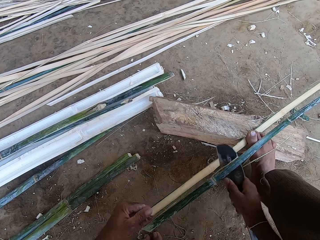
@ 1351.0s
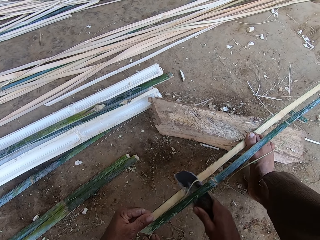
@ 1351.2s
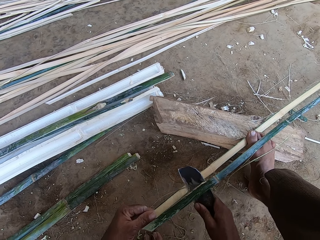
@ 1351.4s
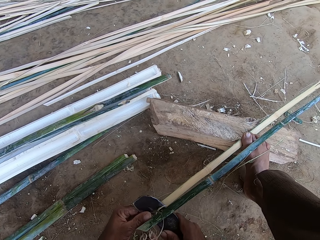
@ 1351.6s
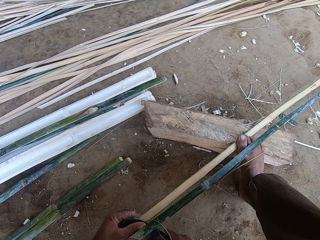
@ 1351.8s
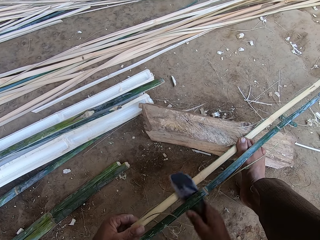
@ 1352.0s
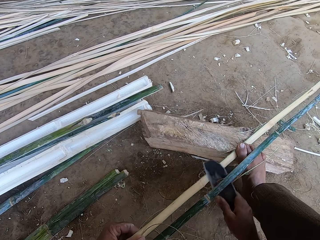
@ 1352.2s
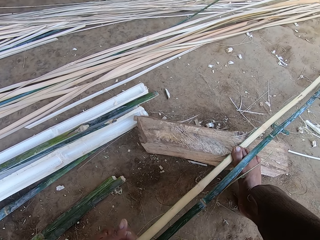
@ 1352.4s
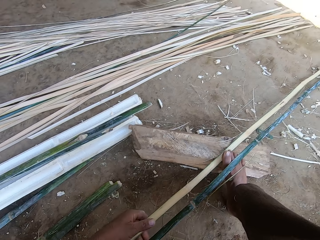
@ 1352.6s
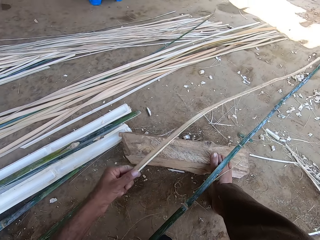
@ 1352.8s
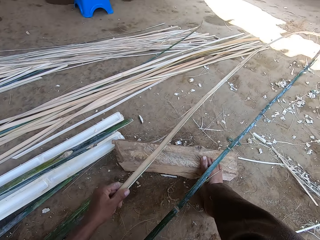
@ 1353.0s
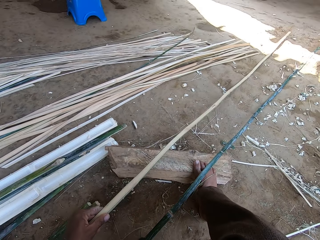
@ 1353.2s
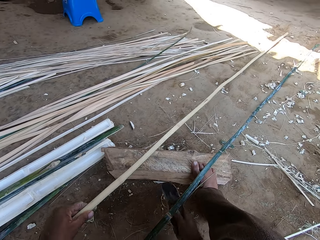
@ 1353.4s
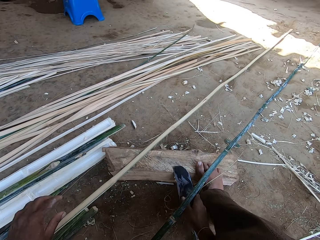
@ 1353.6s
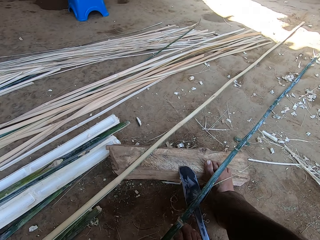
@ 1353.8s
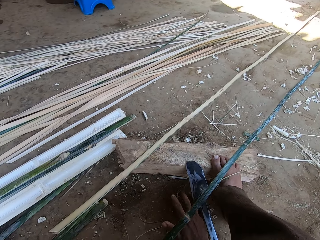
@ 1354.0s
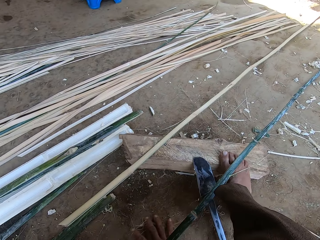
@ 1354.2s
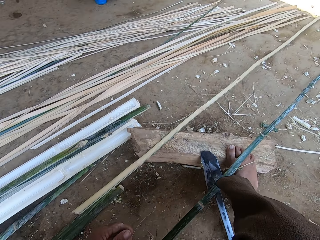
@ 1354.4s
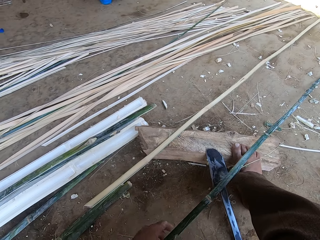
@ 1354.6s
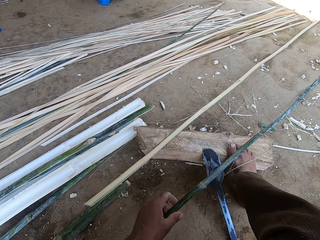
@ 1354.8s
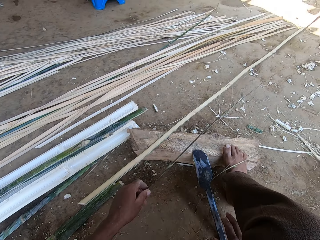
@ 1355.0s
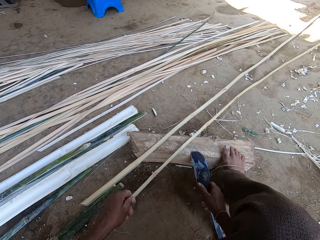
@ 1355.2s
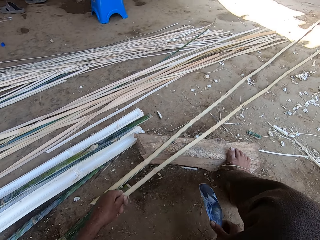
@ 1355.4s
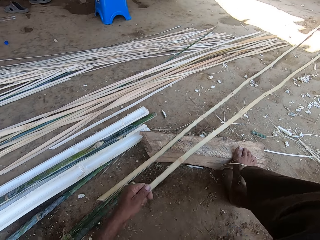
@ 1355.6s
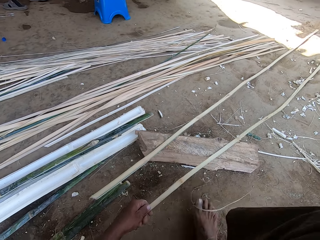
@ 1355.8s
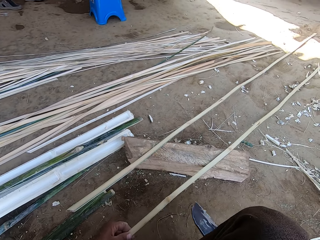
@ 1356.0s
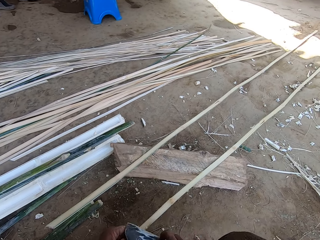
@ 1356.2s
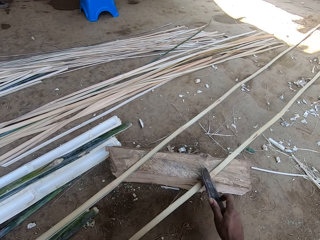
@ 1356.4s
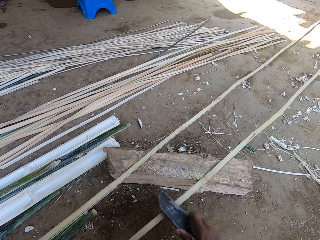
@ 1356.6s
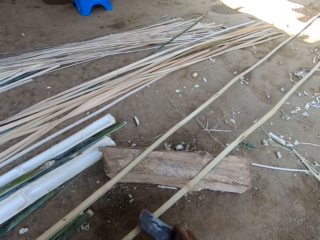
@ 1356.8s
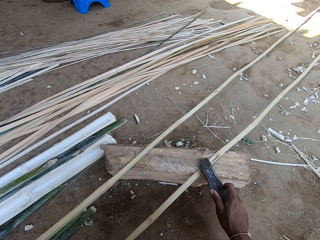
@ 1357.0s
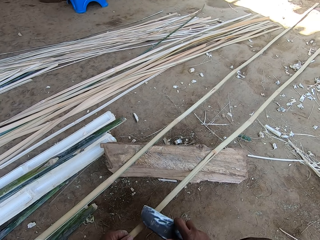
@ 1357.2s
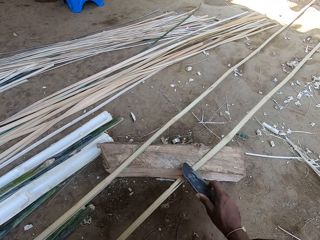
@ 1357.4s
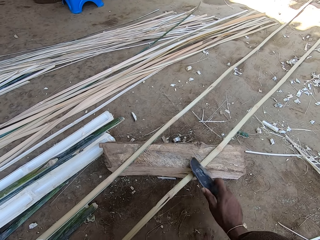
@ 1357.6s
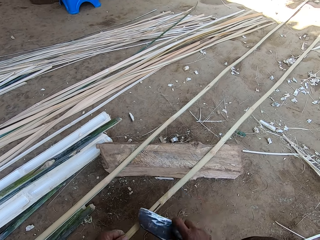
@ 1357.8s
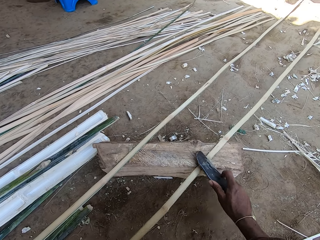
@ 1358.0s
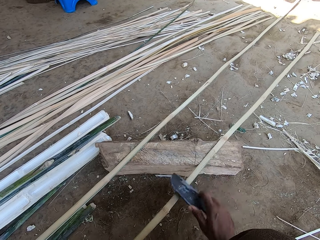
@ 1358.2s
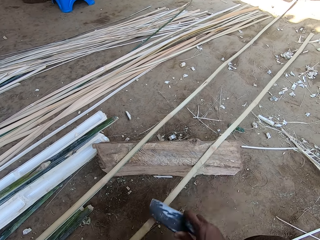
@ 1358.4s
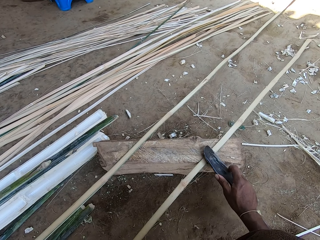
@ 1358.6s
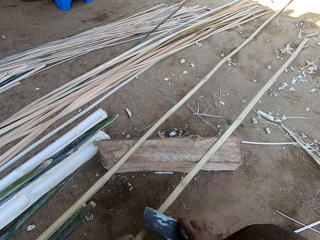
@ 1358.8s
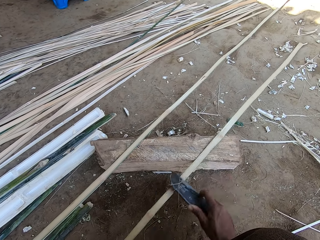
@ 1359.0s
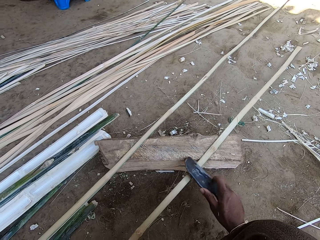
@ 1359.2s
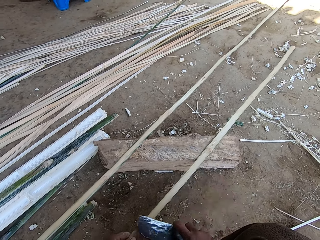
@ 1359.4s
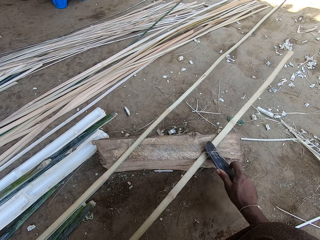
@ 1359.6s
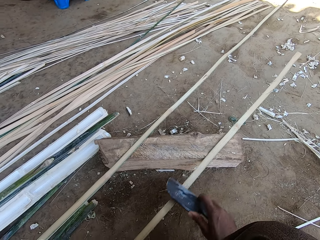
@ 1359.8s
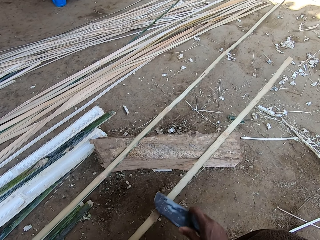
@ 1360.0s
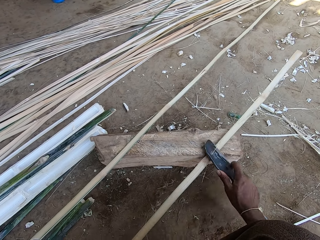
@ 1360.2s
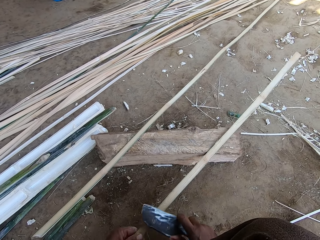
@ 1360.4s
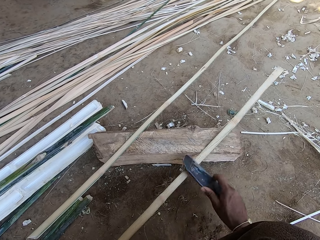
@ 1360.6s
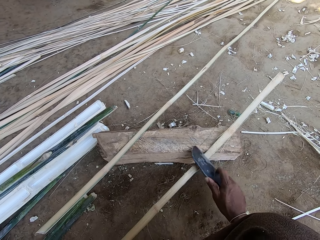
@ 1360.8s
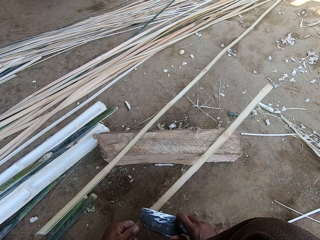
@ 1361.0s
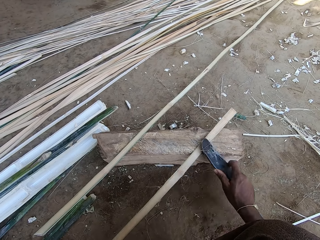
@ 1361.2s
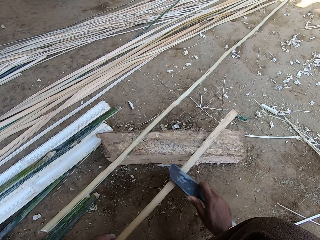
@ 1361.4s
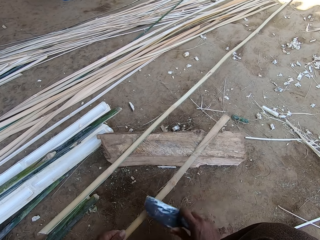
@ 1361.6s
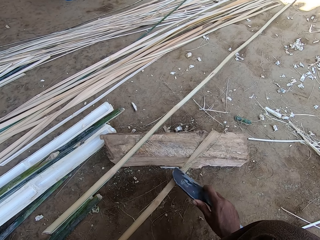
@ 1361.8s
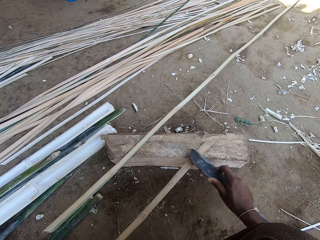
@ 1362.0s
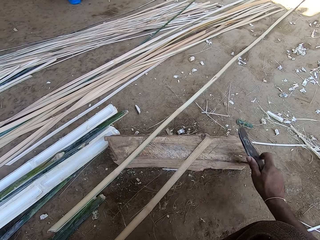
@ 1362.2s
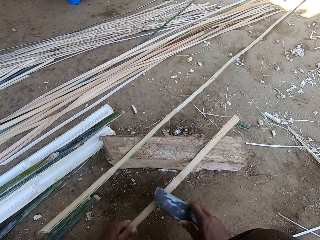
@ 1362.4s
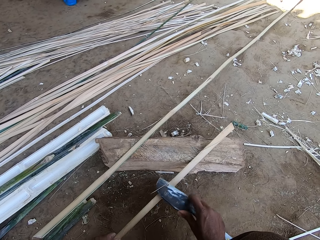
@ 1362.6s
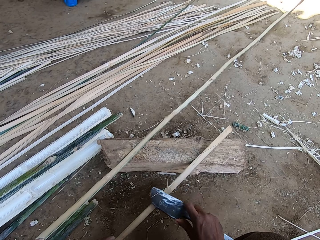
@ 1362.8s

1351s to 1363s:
The camera wearer holds a basket weaving plant or bamboo with the left hand. They move the piece of bamboo. They put a machete on the timber. They move the right hand on the ground. They collect the pieces of bamboo. They hold the basket weaving plant with the left hand and pick the machete from the timber. They move the right foot. They trim the basket weaving plant with the machete.

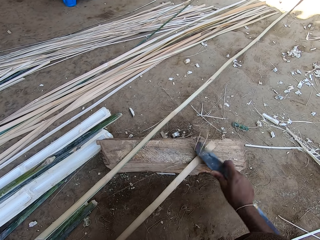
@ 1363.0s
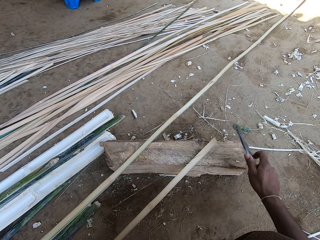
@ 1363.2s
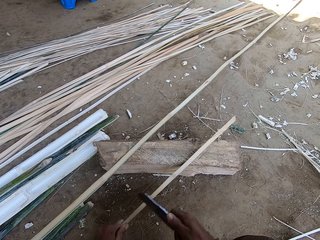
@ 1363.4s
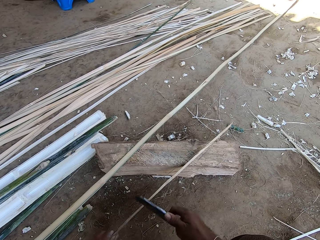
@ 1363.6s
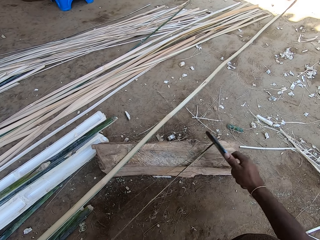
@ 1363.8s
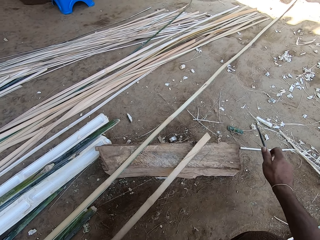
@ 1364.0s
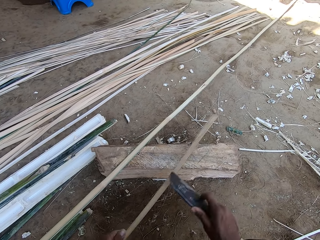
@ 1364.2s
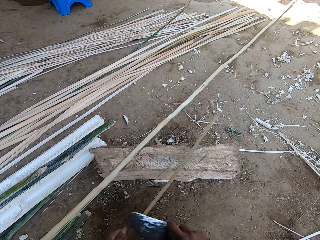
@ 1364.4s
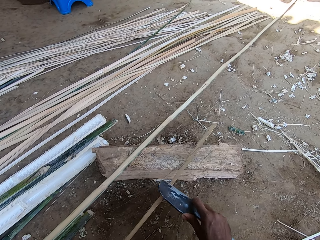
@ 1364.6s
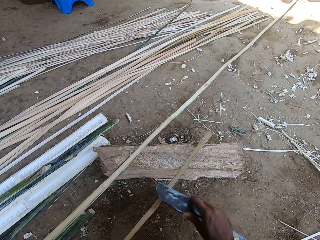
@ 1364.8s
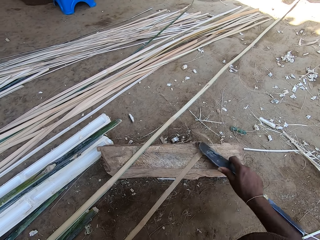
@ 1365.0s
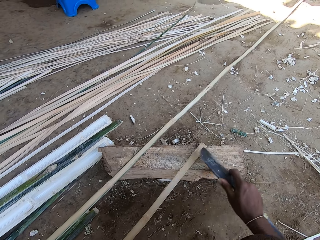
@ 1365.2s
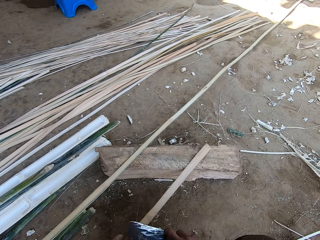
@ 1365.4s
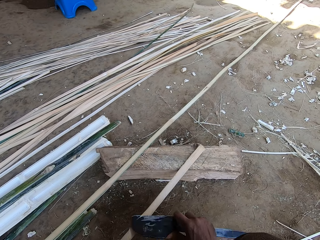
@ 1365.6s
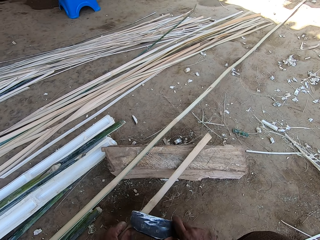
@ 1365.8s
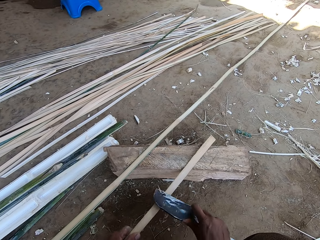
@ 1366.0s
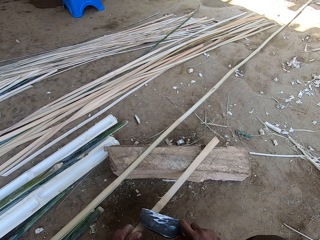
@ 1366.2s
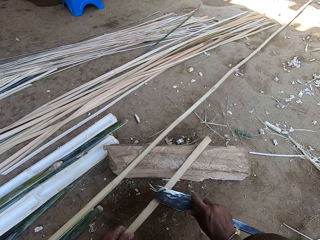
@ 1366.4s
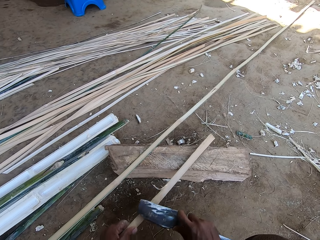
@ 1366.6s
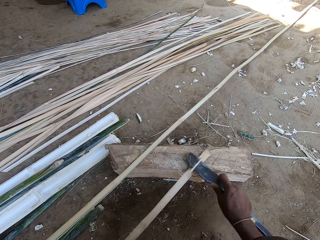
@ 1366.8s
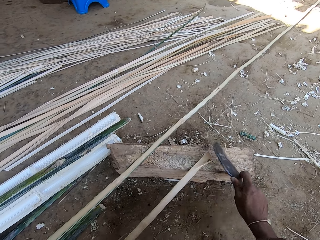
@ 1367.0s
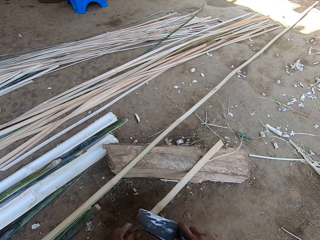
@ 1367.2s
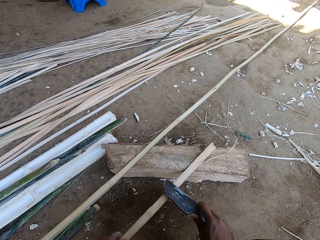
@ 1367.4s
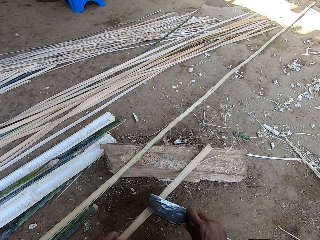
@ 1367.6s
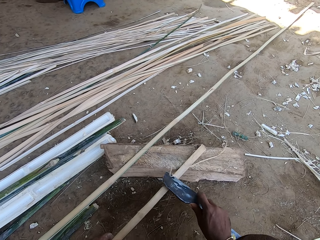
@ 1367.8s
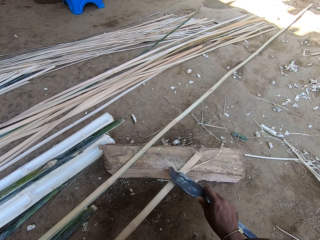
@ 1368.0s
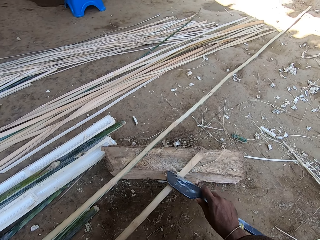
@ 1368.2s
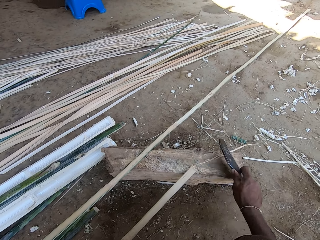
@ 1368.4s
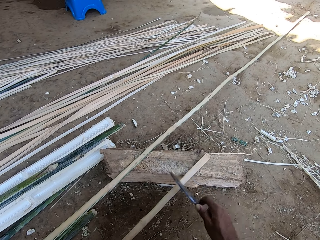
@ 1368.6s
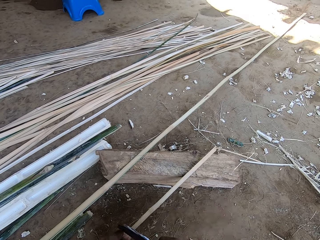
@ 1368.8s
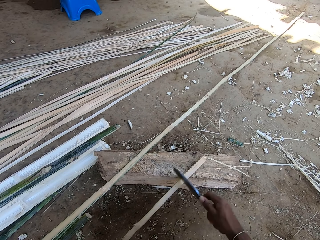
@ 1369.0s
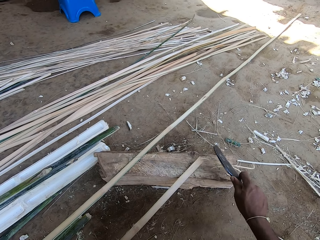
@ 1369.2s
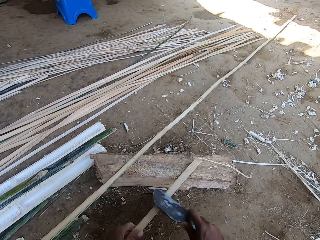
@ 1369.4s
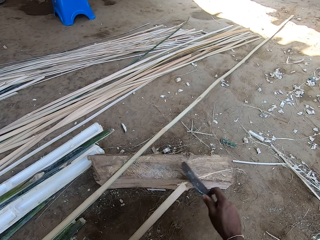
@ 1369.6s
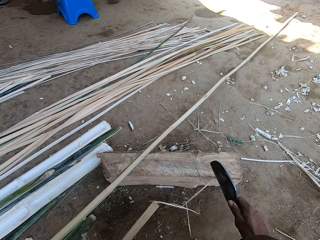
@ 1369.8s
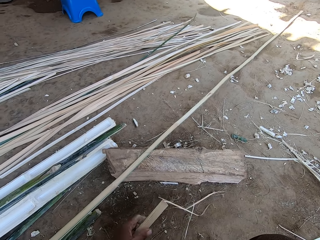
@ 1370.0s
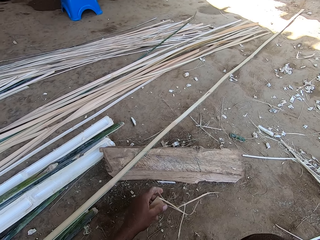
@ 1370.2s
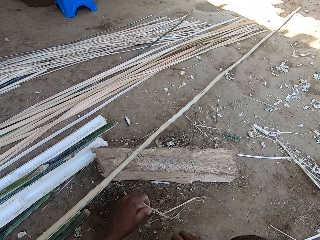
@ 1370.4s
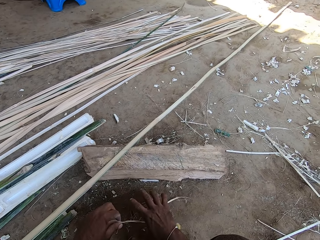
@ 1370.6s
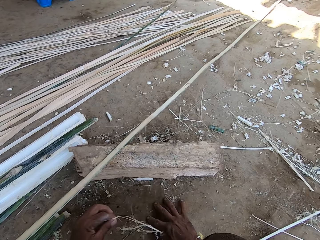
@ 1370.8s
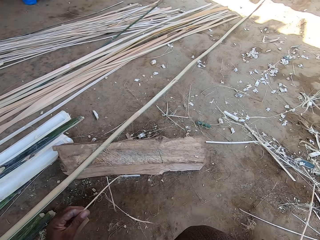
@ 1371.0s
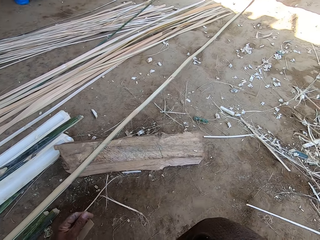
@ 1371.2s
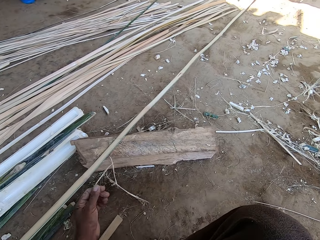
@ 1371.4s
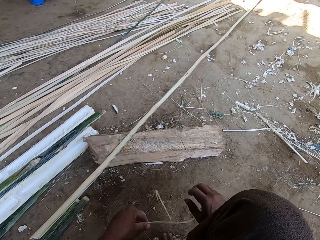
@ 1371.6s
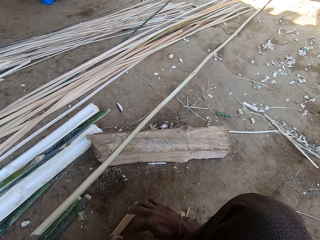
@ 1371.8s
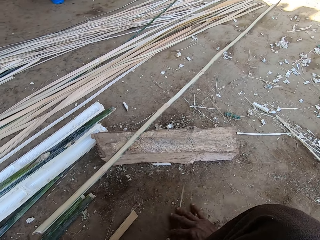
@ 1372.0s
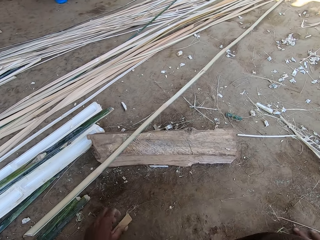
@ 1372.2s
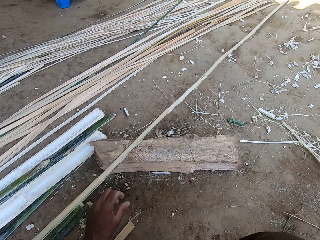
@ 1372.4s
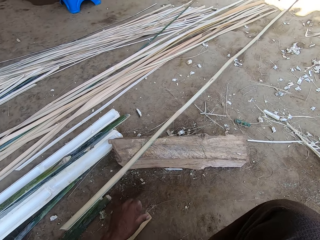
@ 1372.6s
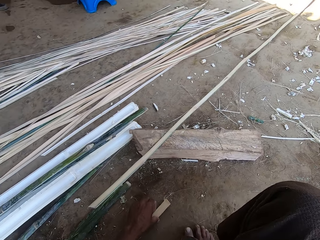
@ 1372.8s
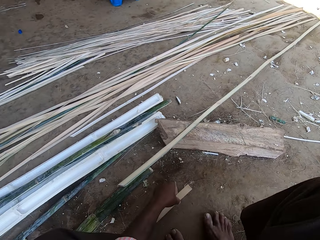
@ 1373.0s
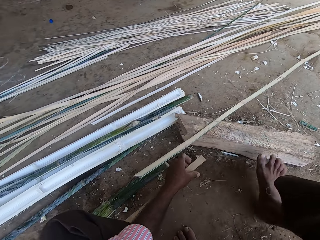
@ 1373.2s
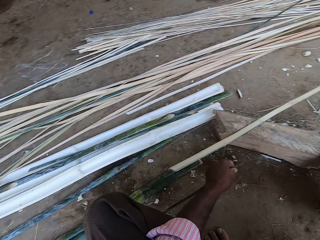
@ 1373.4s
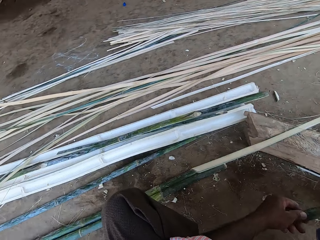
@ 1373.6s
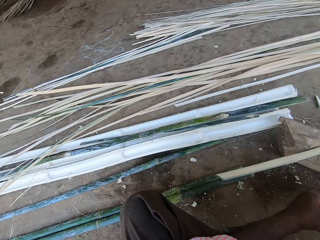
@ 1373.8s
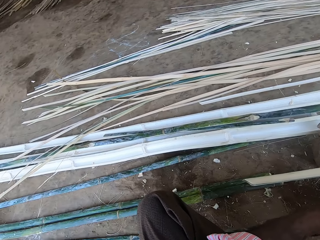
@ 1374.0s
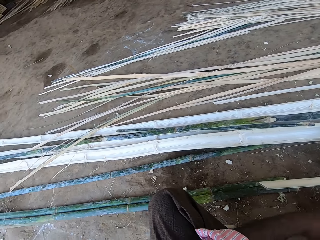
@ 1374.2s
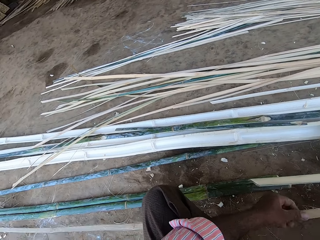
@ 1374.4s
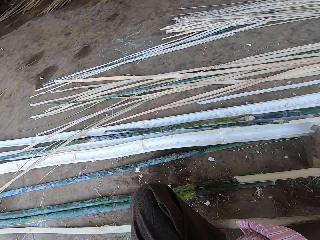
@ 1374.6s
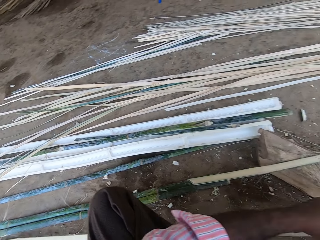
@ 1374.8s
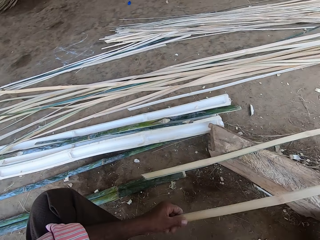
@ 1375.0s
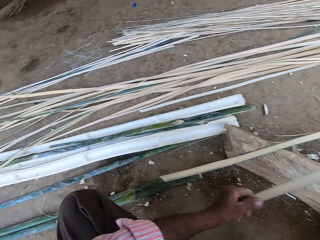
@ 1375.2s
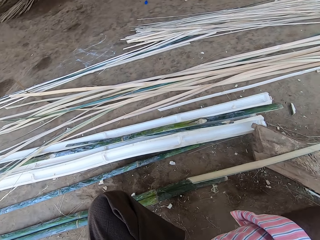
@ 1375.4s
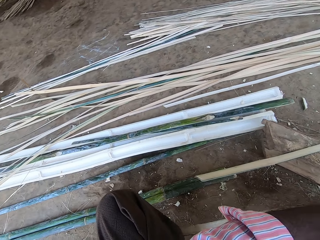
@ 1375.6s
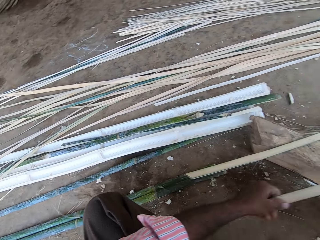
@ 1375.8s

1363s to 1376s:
The camera wearer removes the fibers from the bamboo with his hand. He picks up the parts of the fibers from the floor. He touches the bamboo. He pulls a piece of wood.
